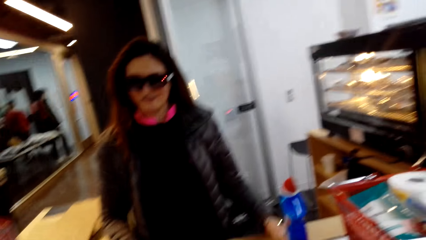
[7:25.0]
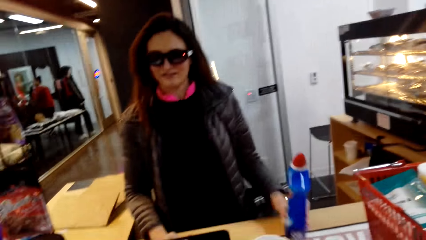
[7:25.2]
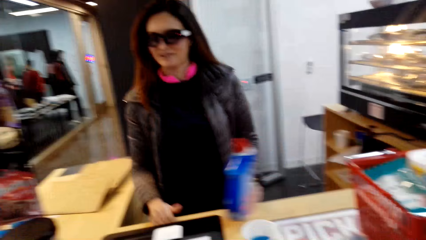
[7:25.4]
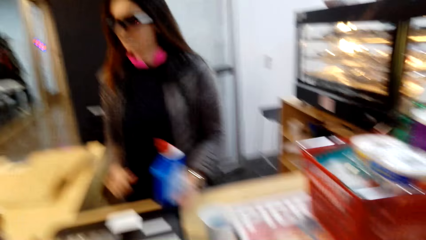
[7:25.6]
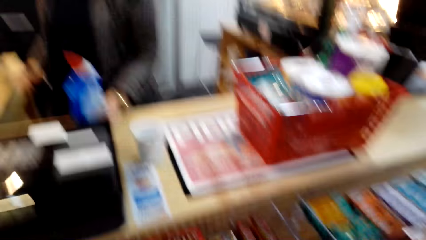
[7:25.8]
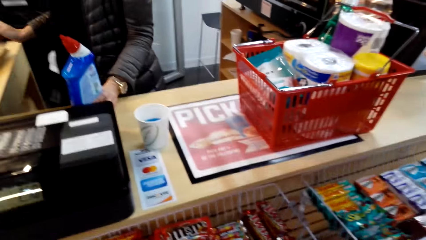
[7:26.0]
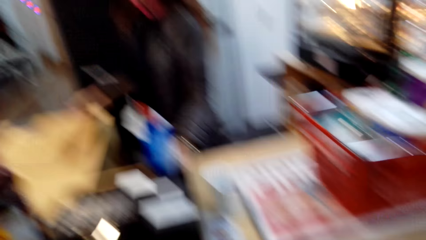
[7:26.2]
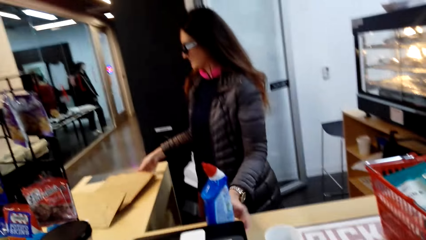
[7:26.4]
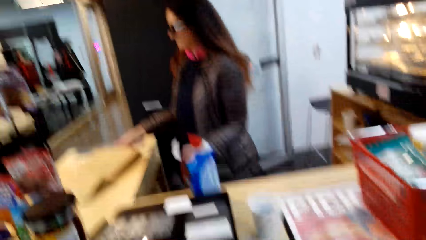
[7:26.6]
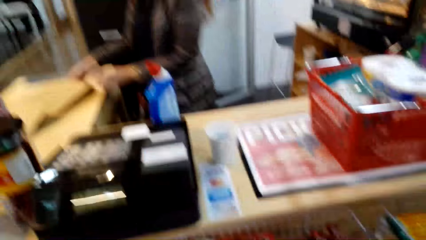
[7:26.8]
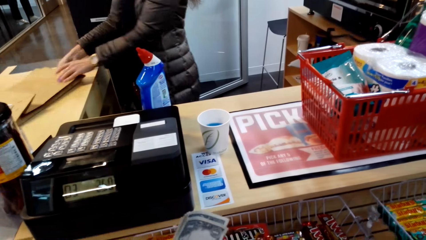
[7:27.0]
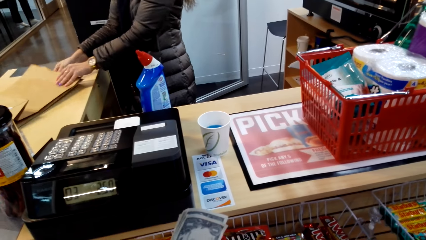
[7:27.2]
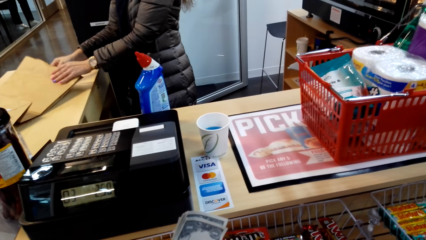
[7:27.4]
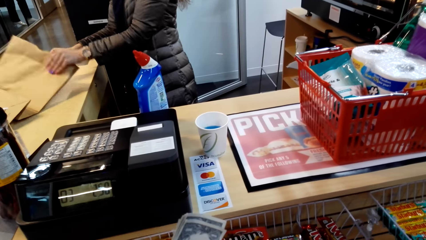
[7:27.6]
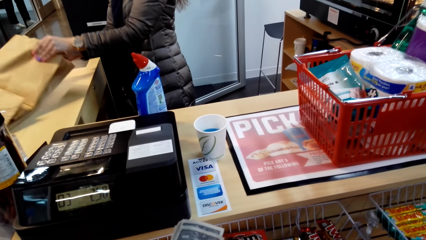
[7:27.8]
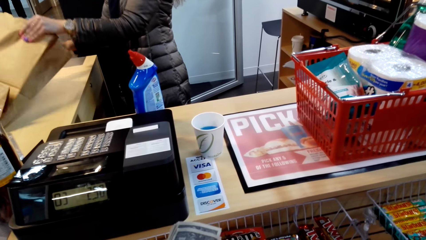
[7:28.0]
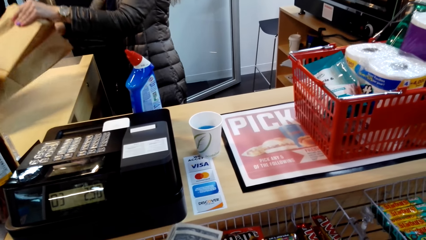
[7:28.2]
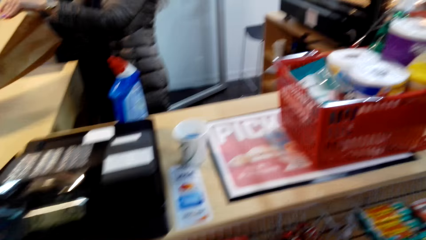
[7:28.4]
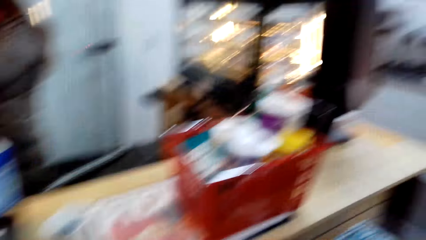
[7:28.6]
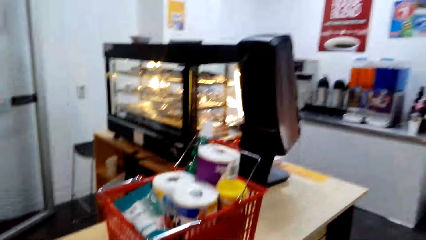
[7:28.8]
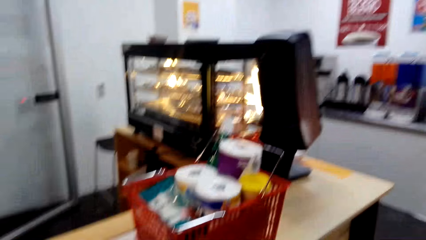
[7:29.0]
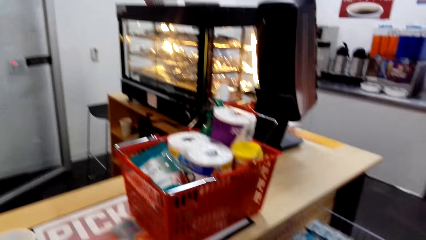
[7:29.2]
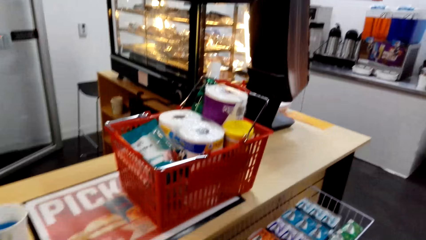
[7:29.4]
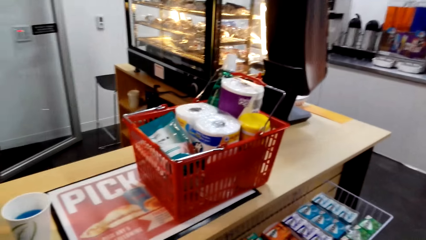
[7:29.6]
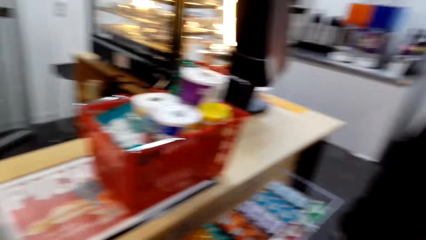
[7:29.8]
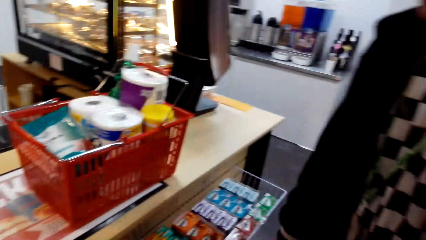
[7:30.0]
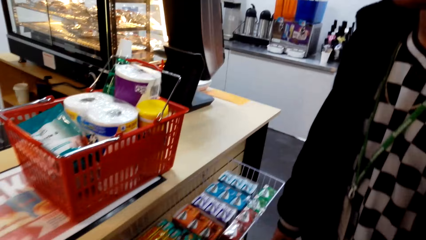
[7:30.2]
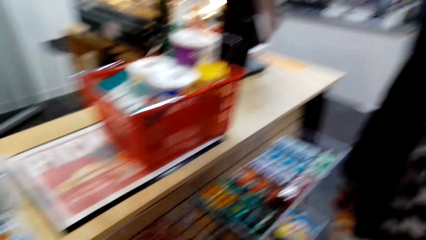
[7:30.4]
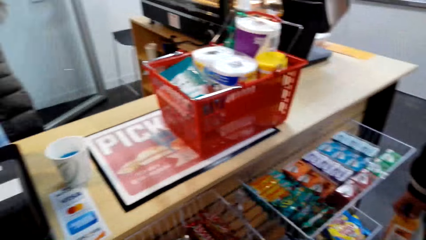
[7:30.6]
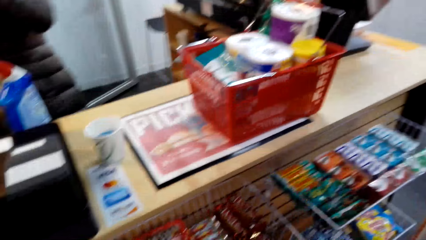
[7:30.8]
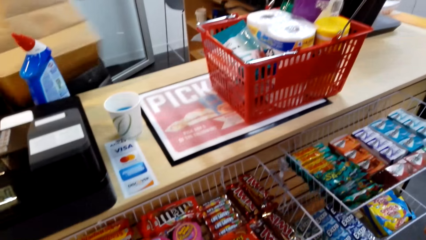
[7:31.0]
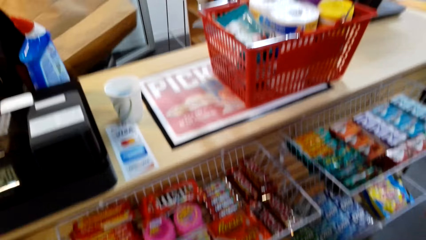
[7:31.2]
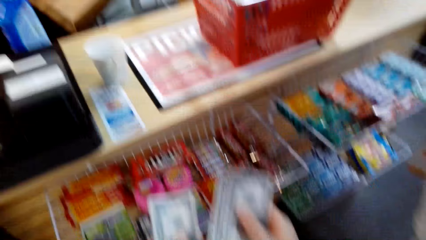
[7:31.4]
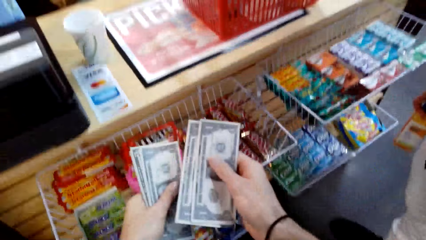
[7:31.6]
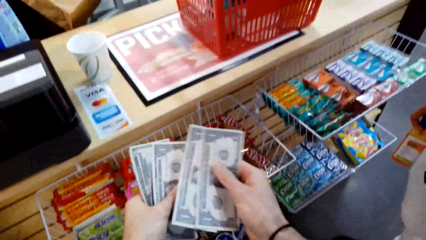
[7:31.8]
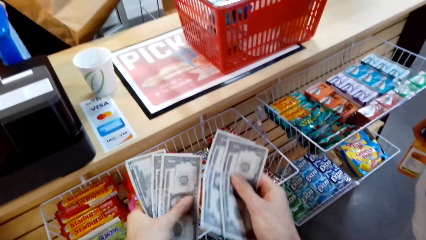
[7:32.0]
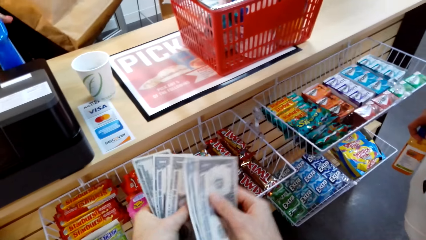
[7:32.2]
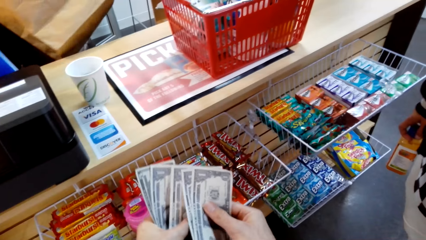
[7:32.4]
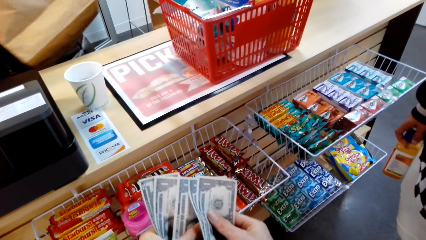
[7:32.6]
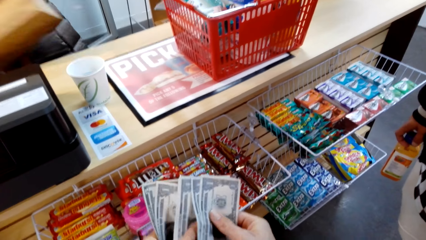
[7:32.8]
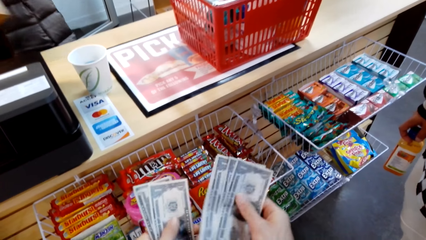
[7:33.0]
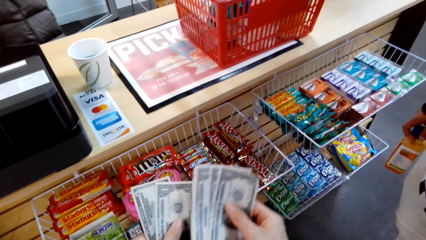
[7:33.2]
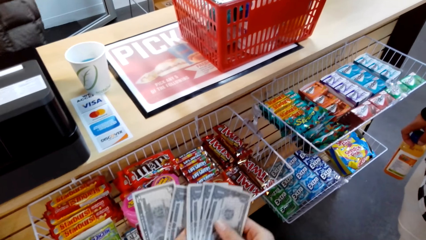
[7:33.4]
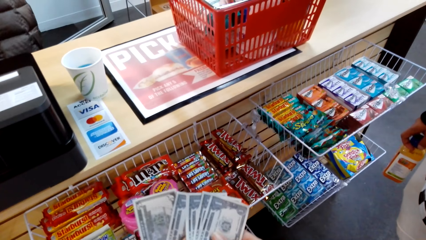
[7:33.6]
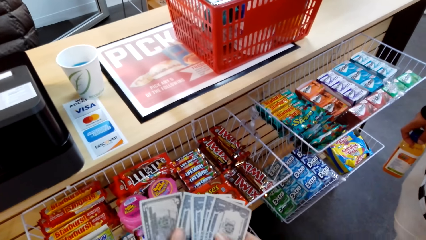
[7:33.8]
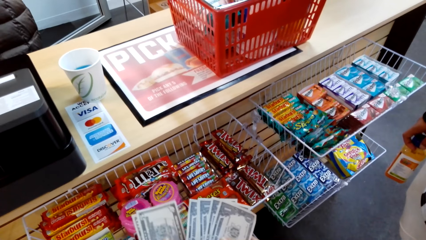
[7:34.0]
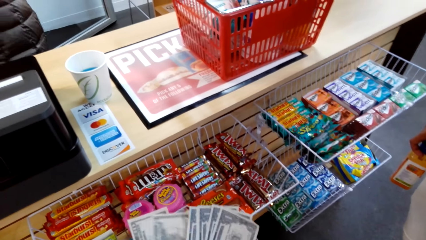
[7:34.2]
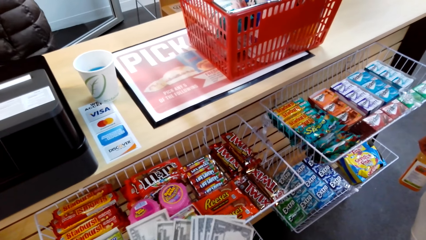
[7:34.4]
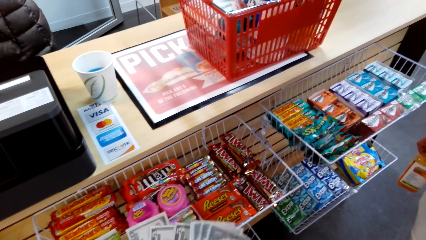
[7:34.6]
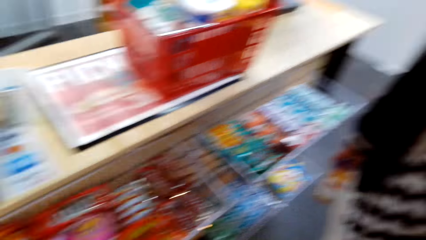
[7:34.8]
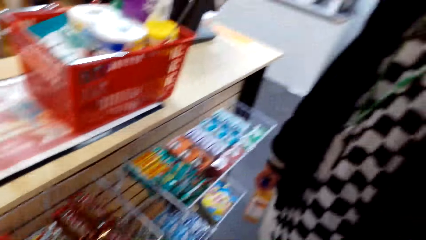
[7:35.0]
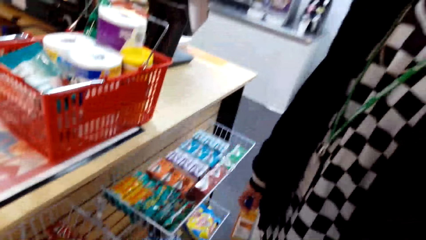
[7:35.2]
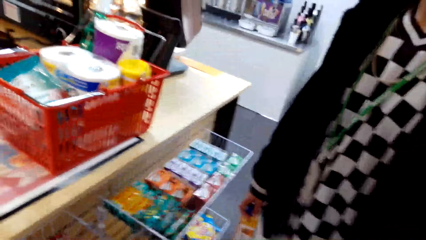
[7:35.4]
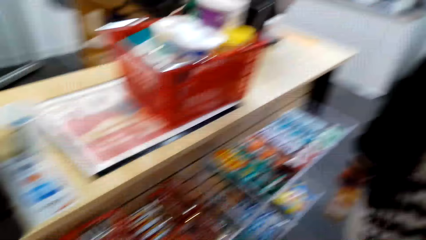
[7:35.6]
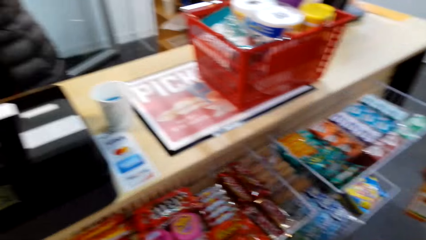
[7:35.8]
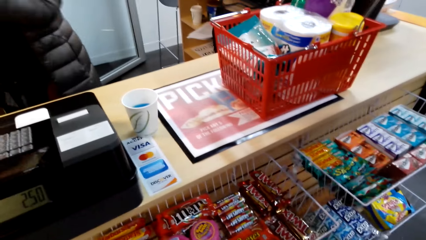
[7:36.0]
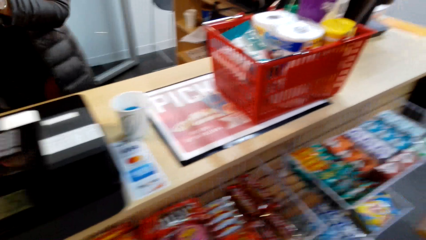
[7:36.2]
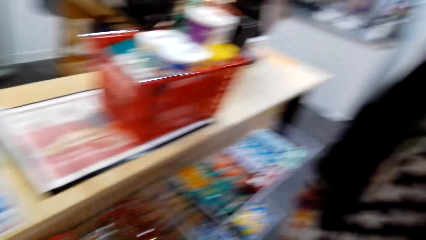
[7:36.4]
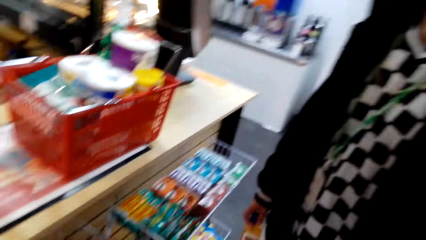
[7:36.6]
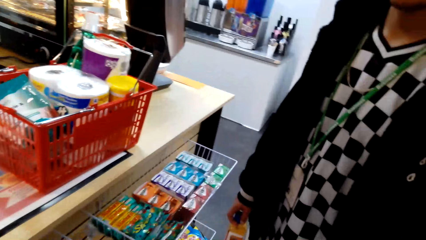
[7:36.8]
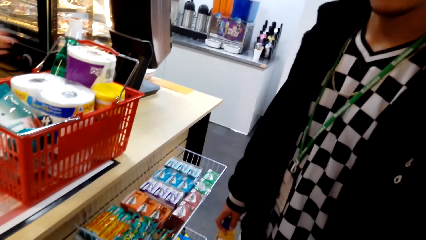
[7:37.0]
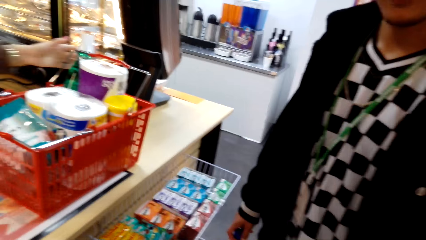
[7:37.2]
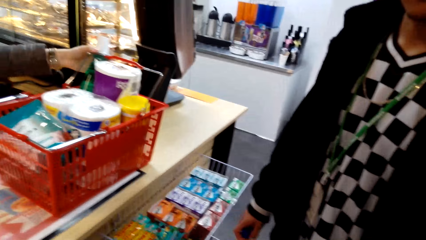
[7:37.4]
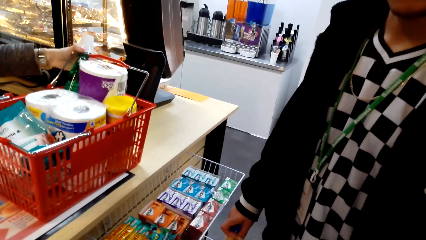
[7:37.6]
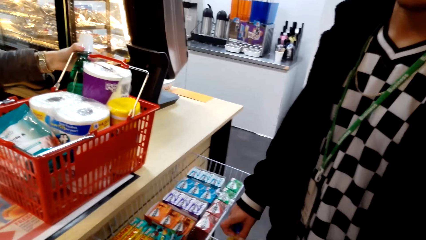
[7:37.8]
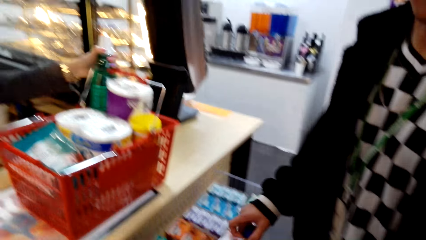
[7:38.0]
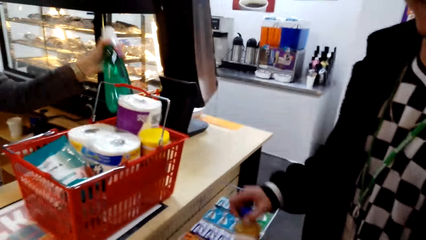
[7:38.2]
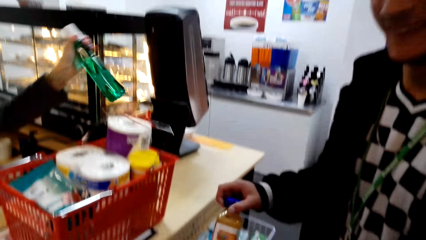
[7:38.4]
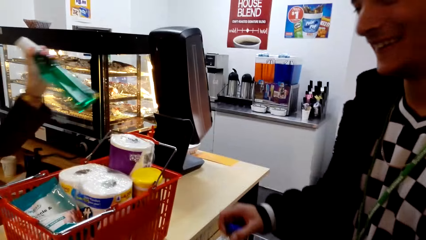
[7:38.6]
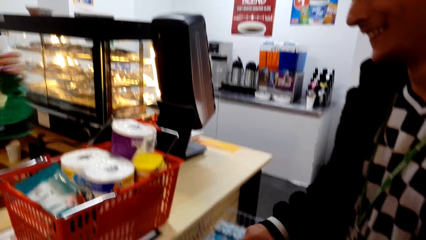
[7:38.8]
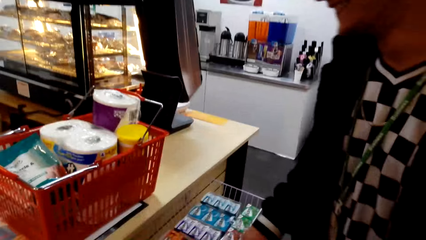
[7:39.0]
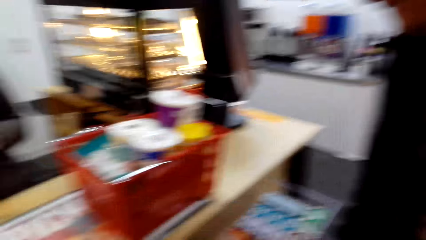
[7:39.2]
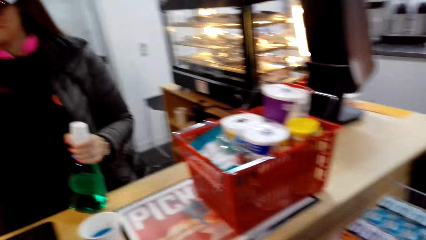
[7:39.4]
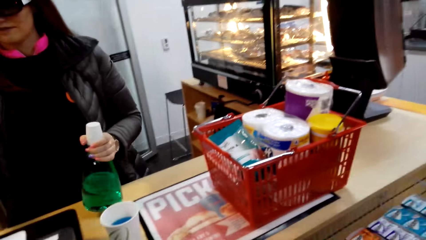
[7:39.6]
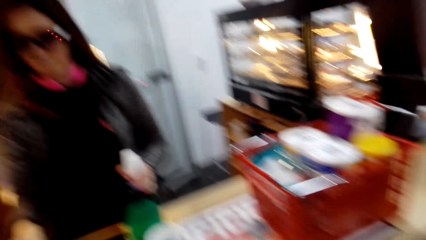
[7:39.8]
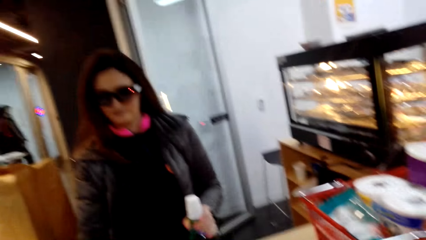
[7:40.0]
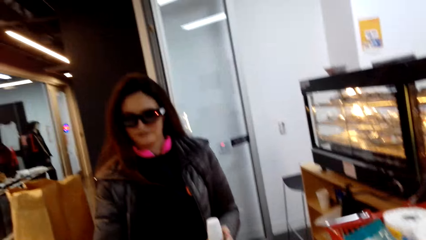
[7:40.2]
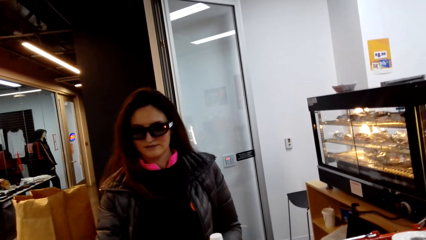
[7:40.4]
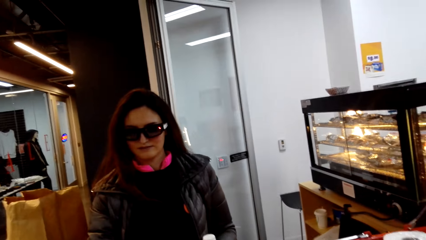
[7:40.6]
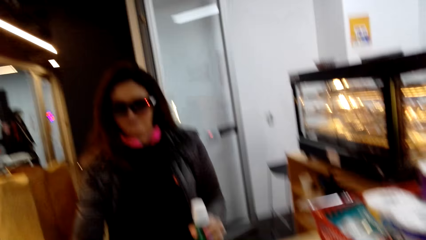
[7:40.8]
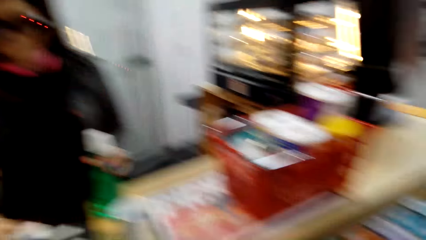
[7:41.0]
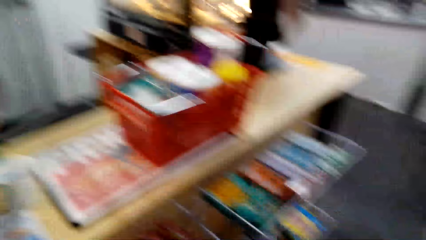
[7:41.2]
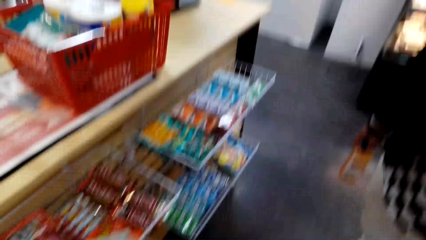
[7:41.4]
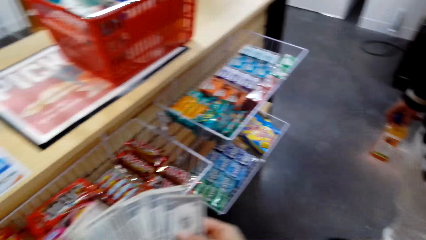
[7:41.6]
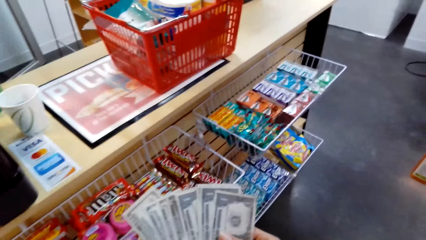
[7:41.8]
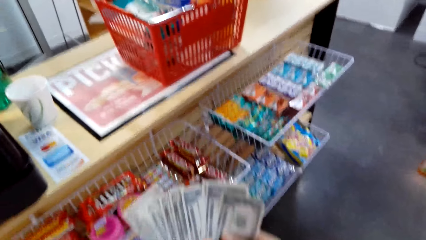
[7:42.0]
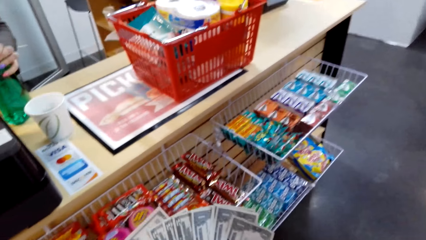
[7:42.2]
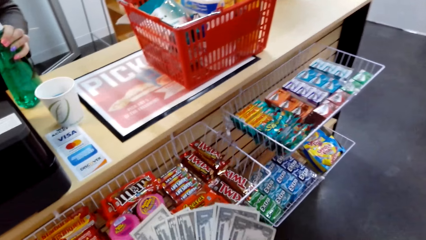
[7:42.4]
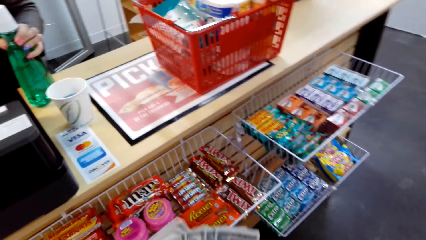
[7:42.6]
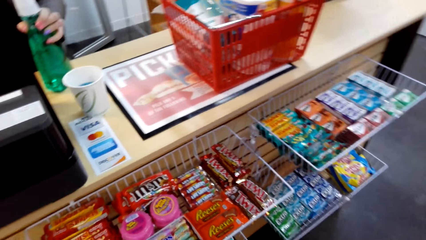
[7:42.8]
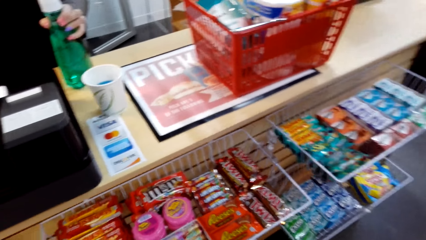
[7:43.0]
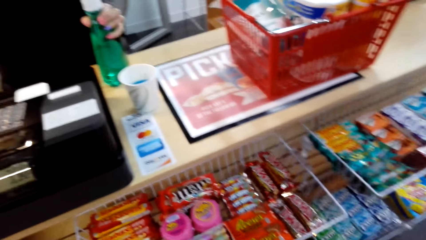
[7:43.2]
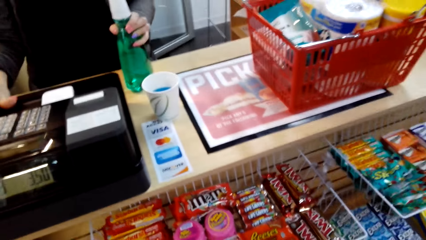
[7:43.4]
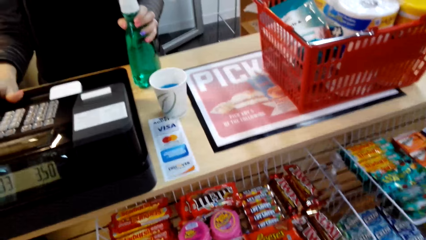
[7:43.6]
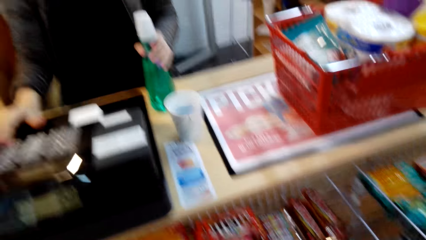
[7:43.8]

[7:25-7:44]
A person picks the shopping bag from the counter top. The person checks the shopping bag. The camera wearer counts the money. The person puts something in the shopping bag. A man holds something. The person picks the mouth wash from the shopping basket. The person removes something from the shopping basket and puts the mouth wash on the counter. The man dialogues with the camera wearer. The person keys in the price in the teller machine. The camera wearer counts the money.
